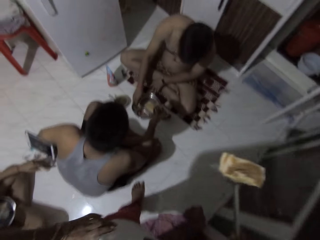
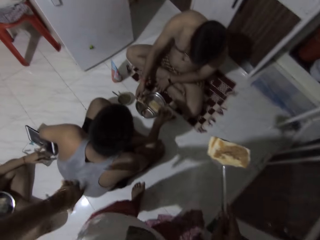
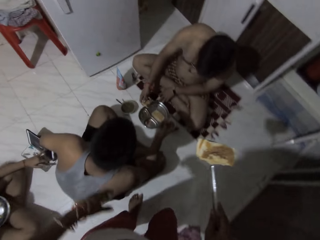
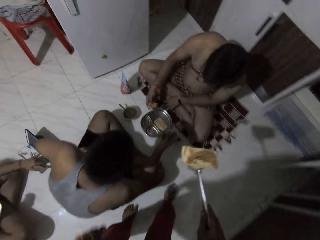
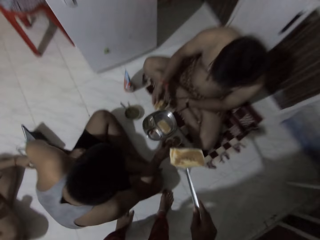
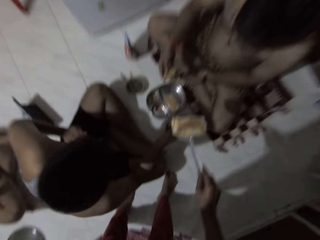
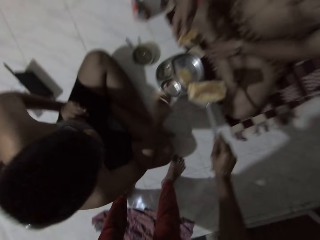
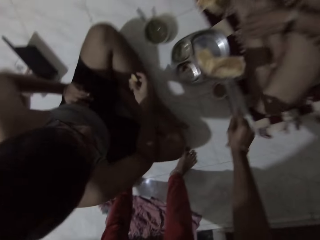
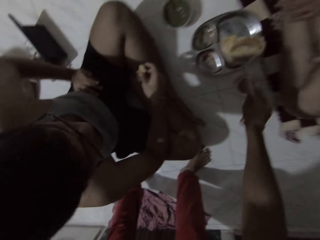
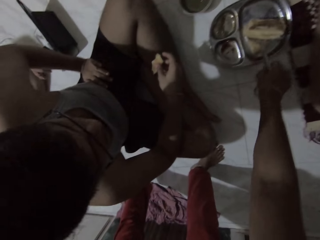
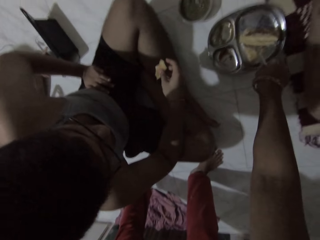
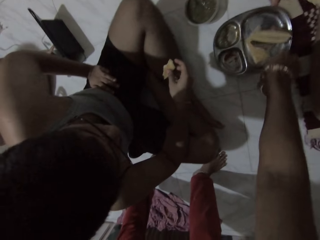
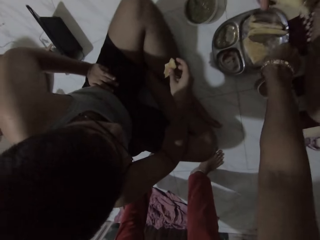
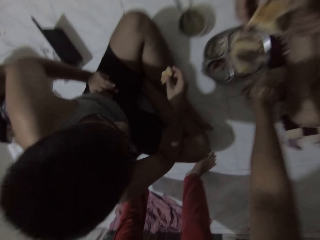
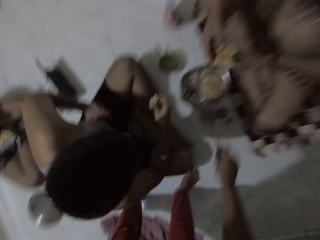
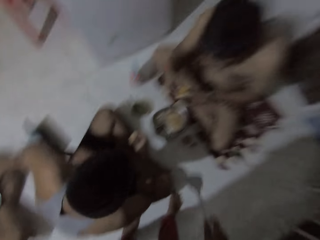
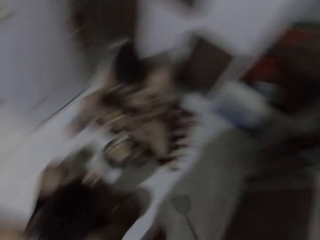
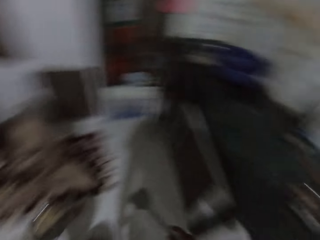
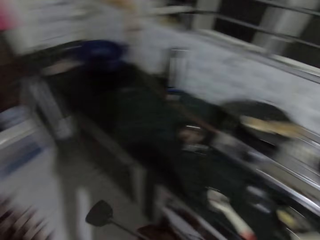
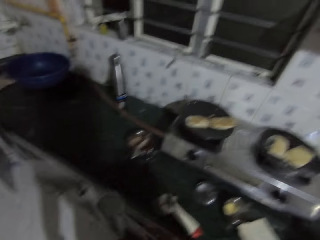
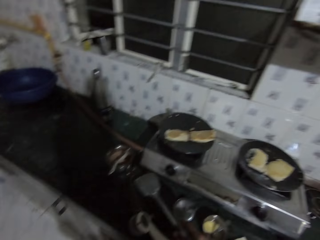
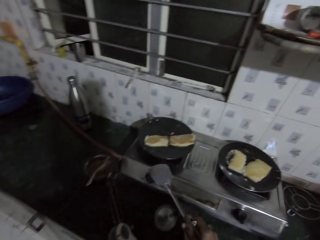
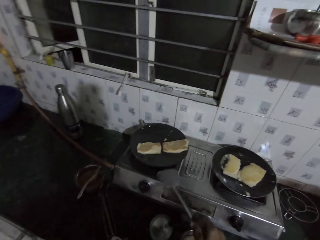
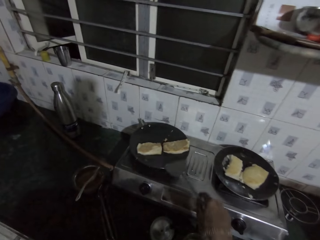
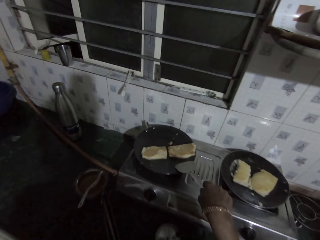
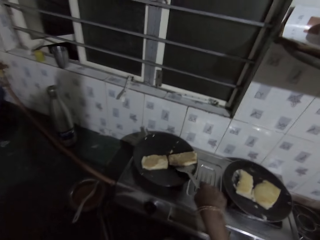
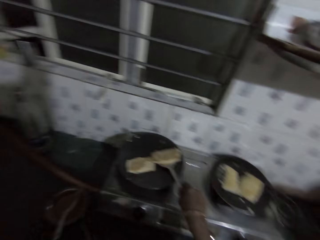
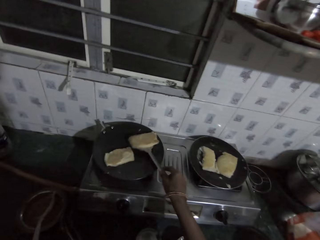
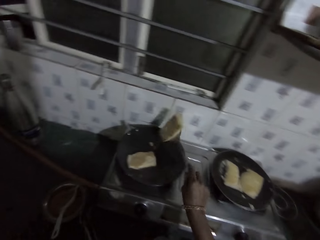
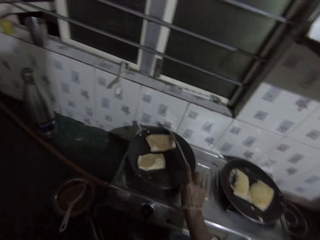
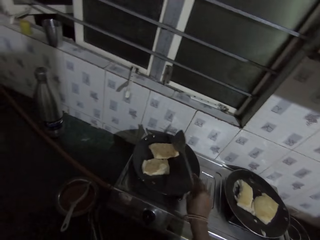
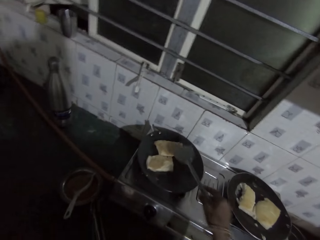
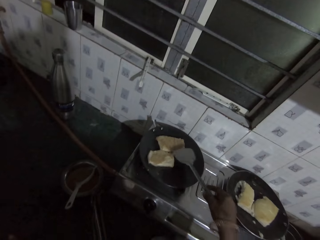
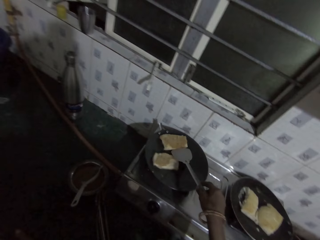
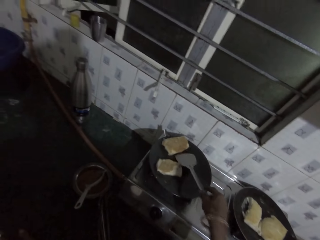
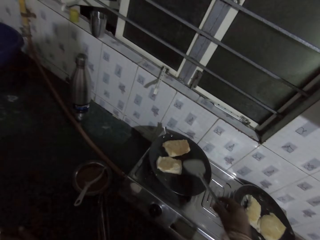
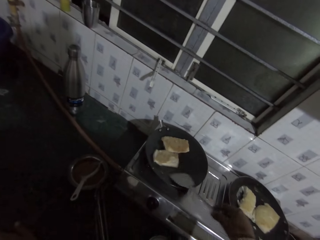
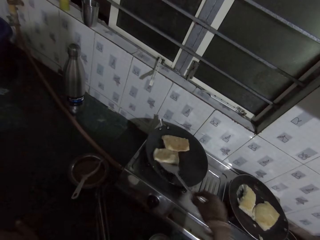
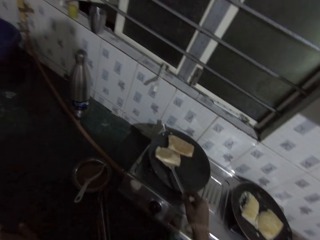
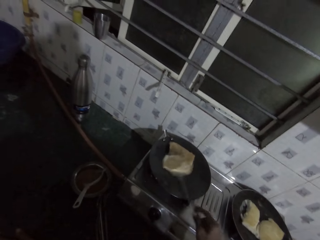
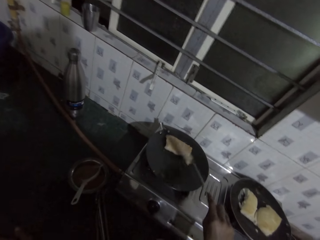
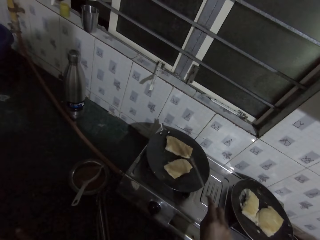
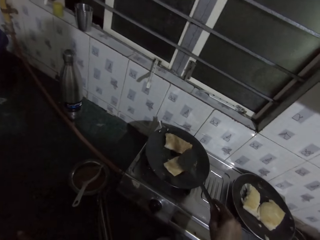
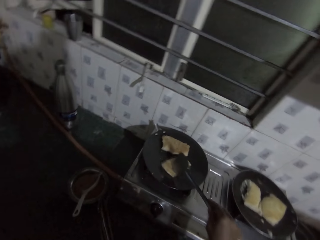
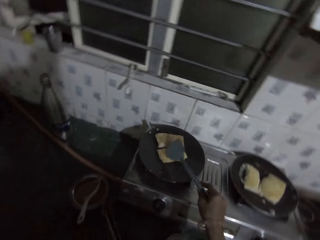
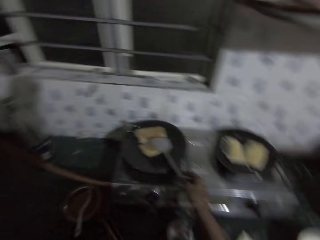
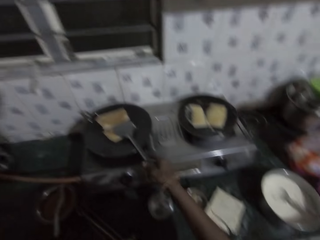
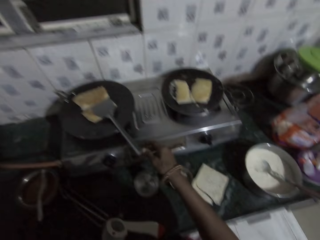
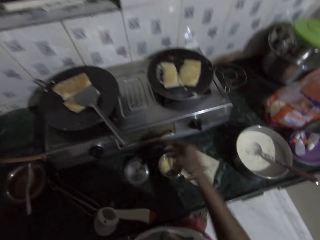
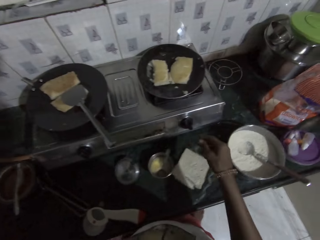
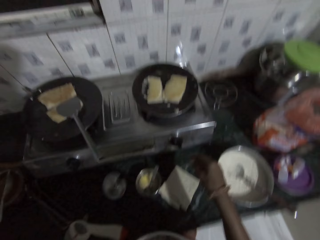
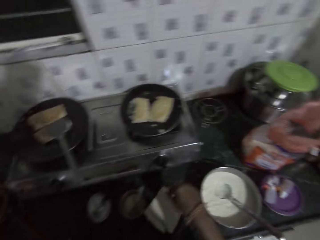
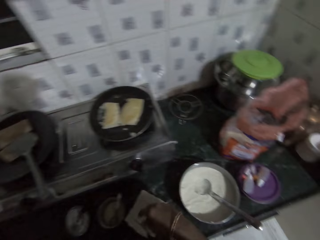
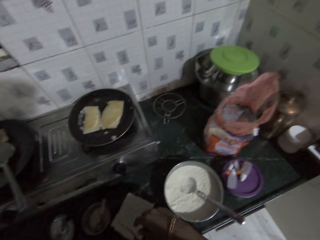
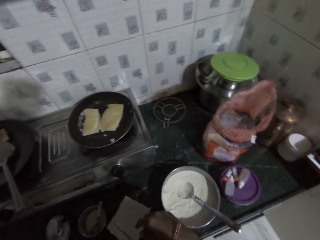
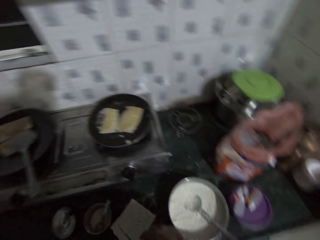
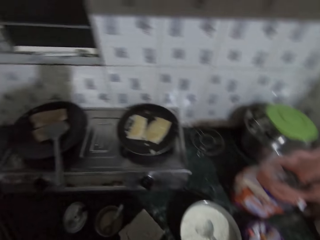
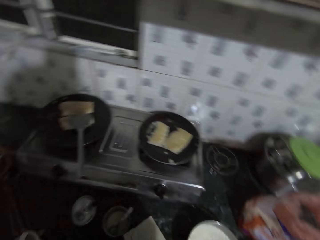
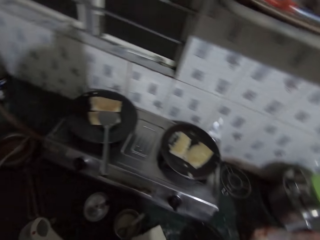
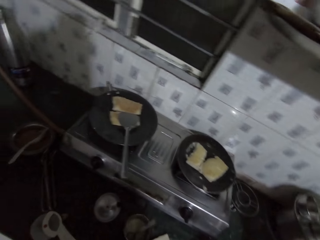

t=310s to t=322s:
The camera wearer drops the fried sandwich in the spoon in a plate on the ground with her right hand. She turns a sandwich in the frying pan on the cooker with the spoon in her right hand. She drops the spoon in her right hand in the frying pan on the cooker. She stares around the room.

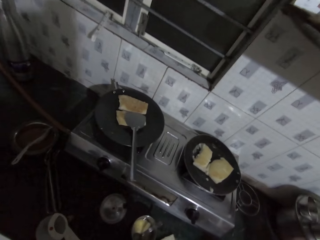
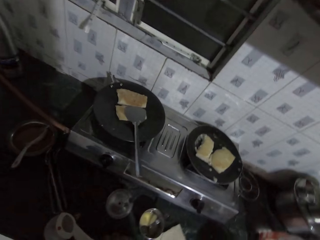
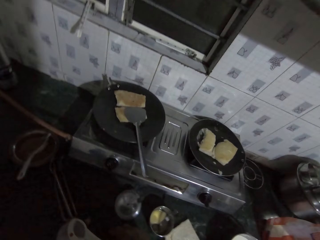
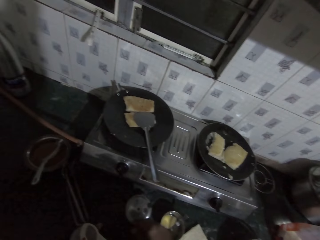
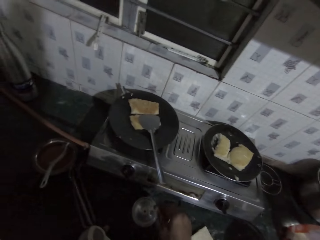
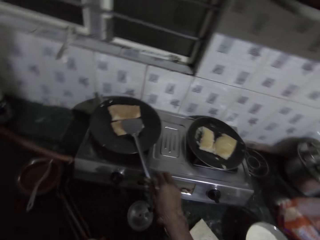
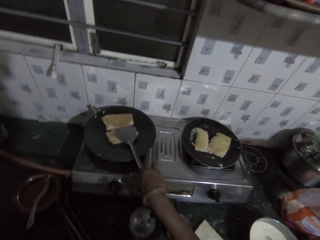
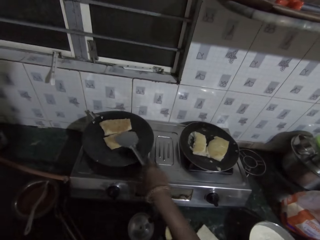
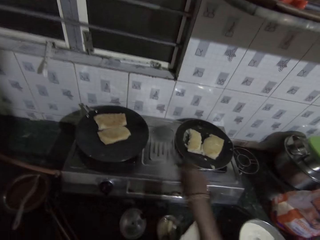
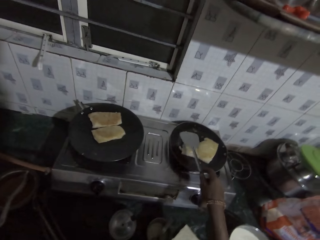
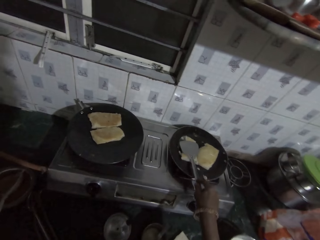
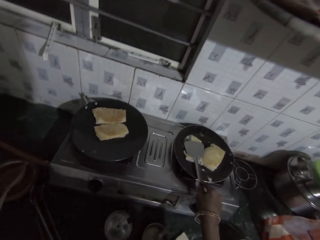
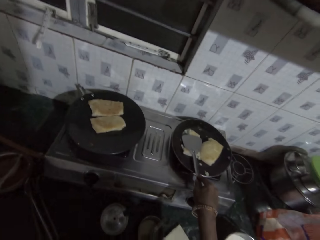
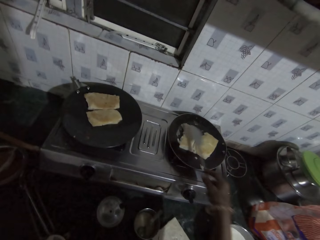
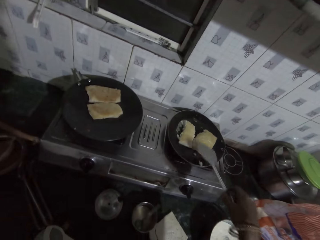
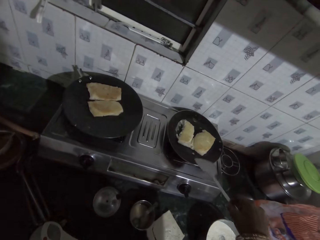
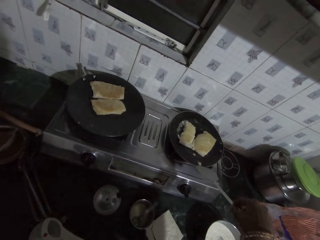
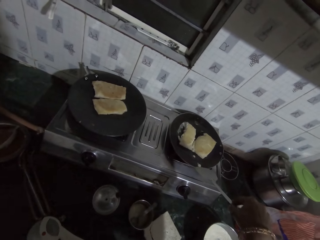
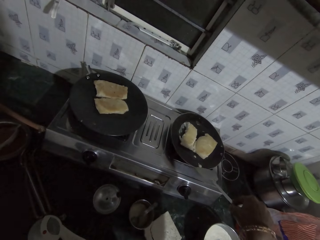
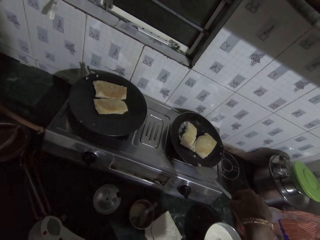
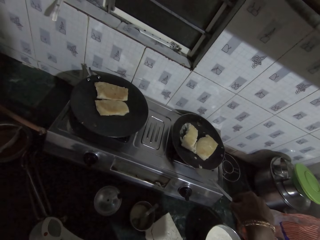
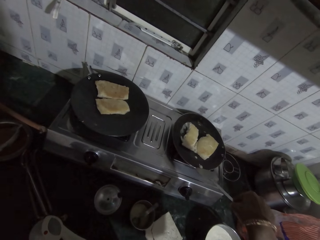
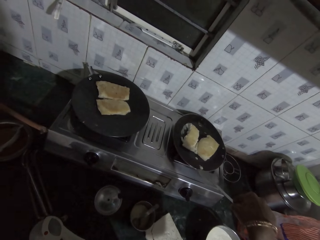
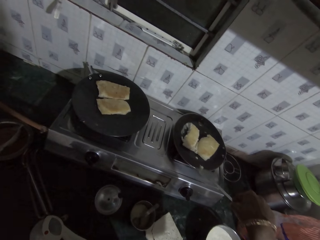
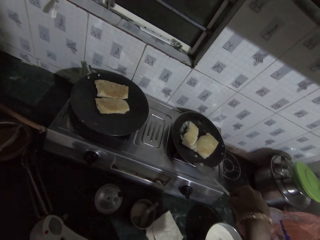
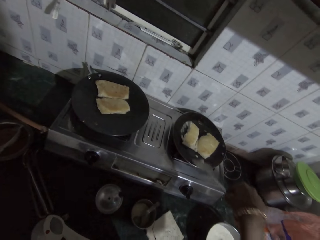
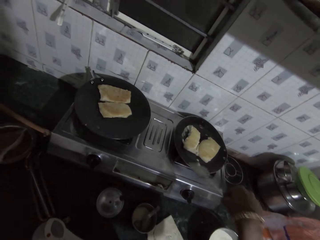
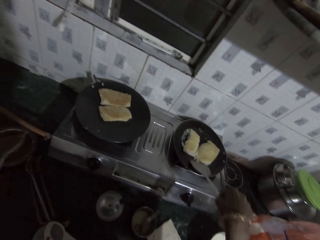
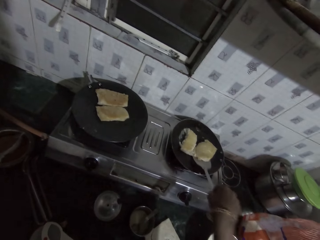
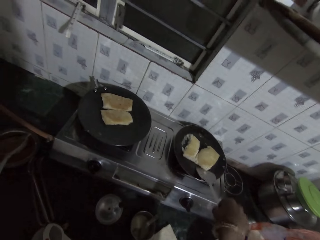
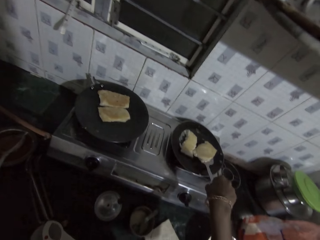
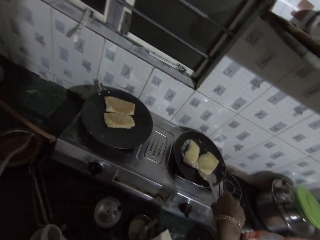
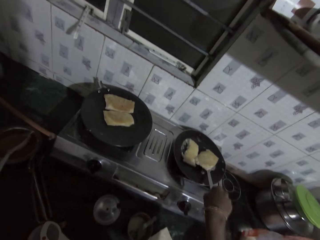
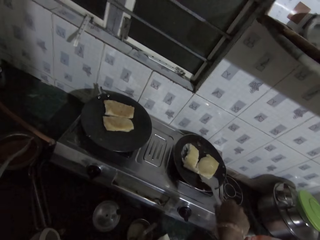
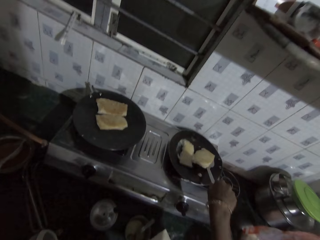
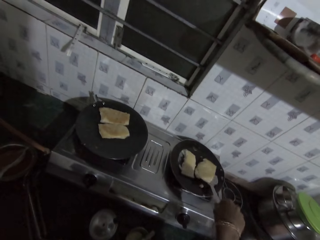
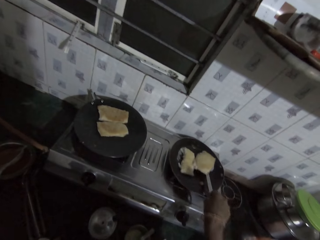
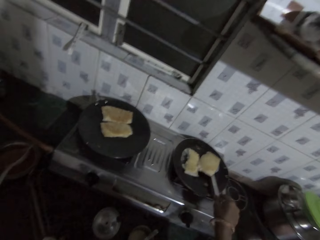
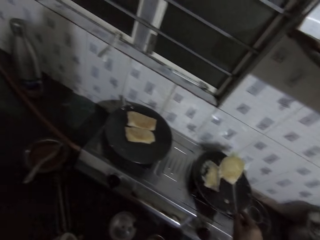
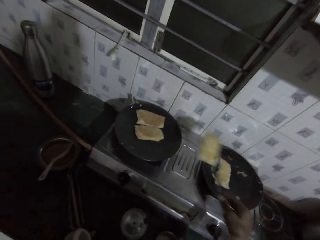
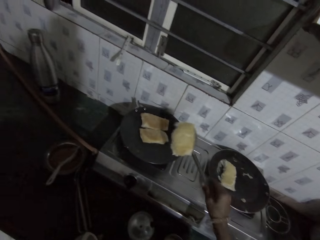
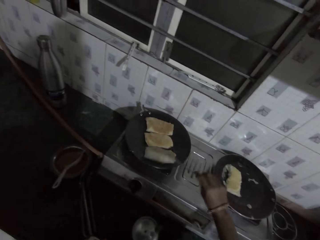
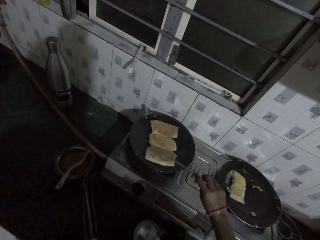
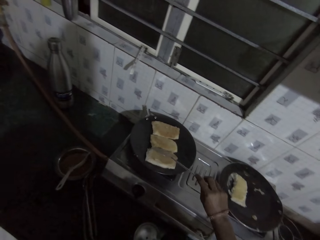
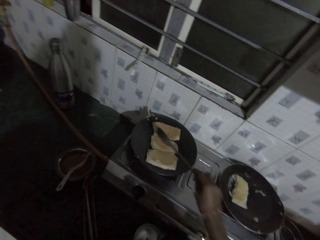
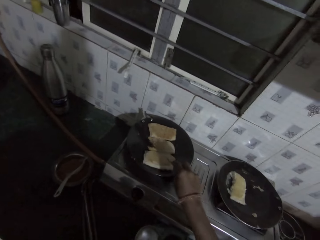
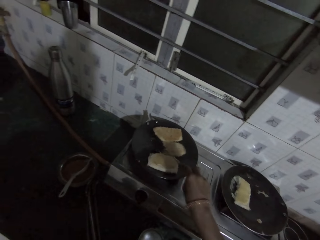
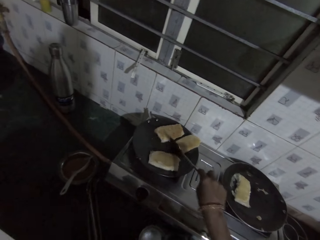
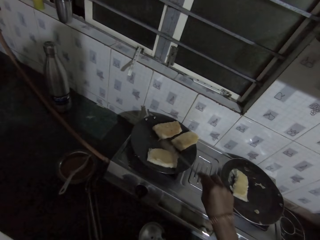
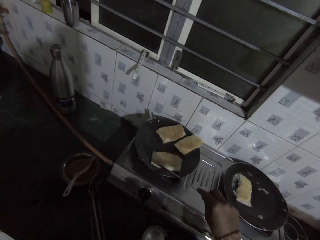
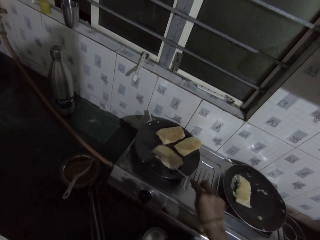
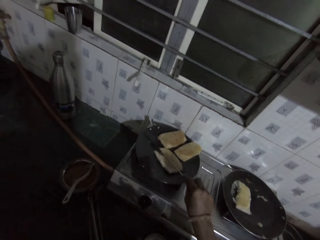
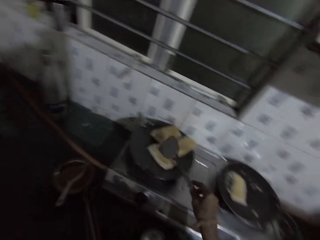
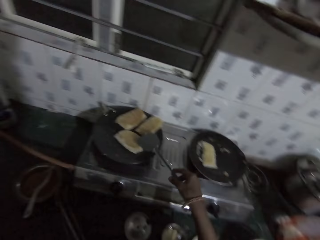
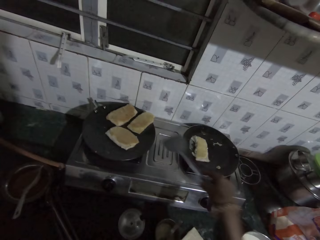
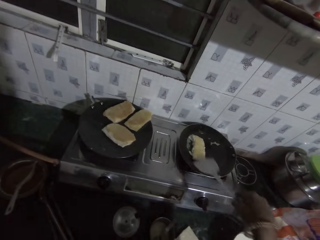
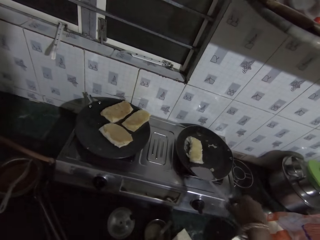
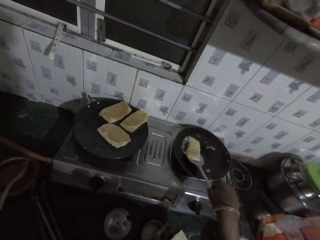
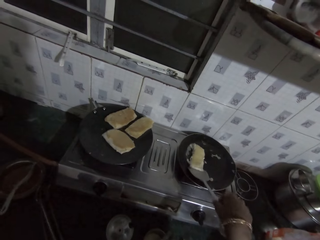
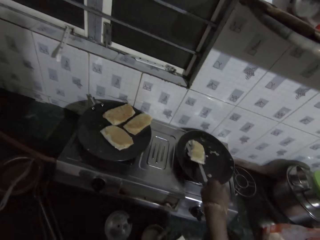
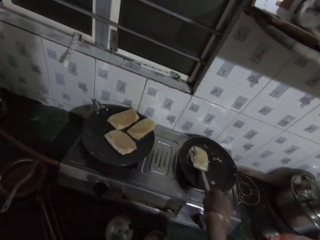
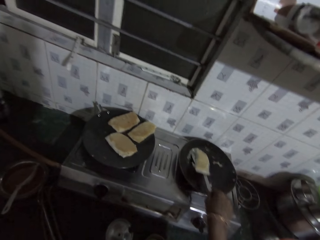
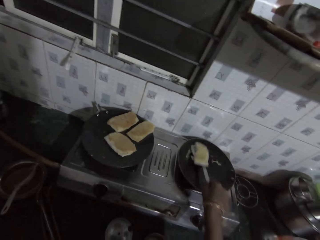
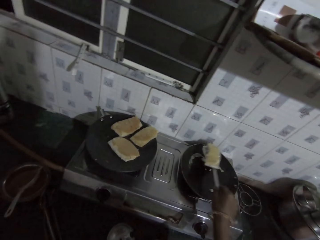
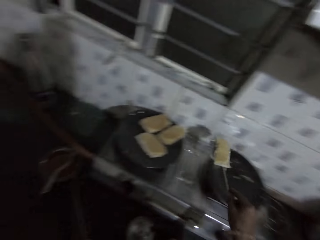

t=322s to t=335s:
The camera wearer picks the spoon from the frying pan on the cooker with her right hand. She presses a sandwich in the mini frying pan on the cooker with the spoon in her right hand. She scrapes the sandwich in the mini frying pan with the spoon in her right hand, and takes the sandwich from the mini frying pan on the cooker with the spoon in her right hand. She puts the sandwich in the spoon in the frying pan on the cooker. She moves the sandwiches in the frying pan with the spoon in her right hand. She takes the sandwich from the mini frying pan on the cooker with the spoon in her right hand.
